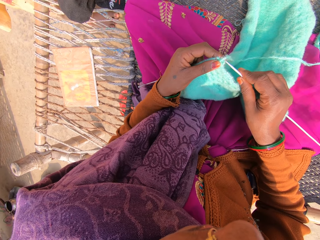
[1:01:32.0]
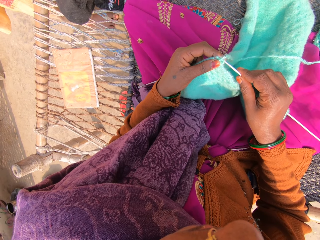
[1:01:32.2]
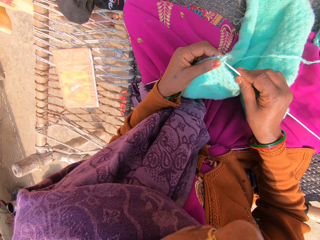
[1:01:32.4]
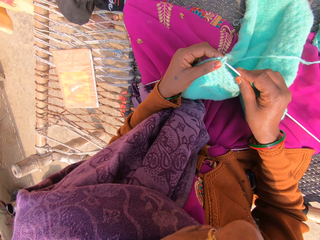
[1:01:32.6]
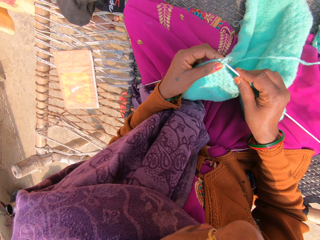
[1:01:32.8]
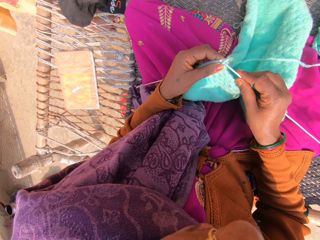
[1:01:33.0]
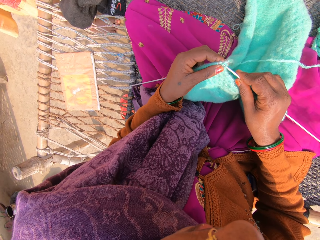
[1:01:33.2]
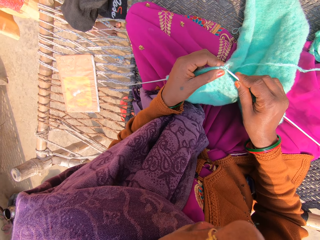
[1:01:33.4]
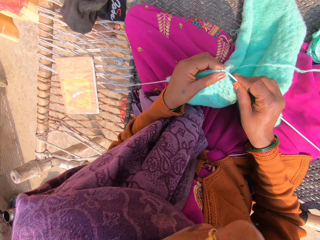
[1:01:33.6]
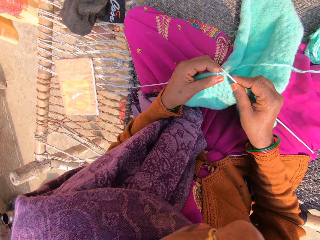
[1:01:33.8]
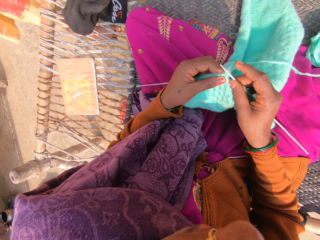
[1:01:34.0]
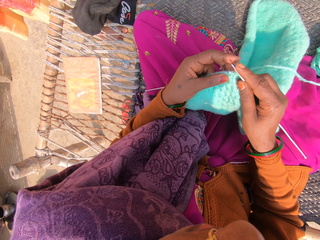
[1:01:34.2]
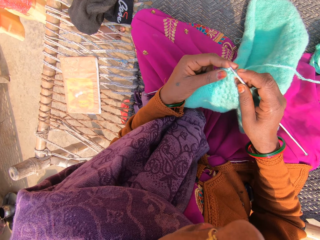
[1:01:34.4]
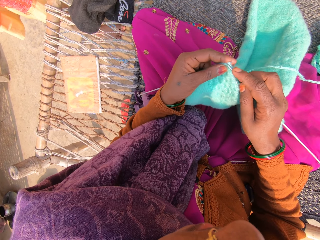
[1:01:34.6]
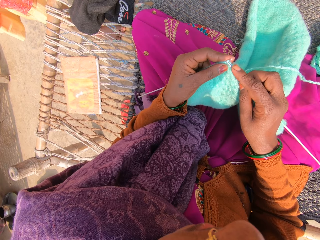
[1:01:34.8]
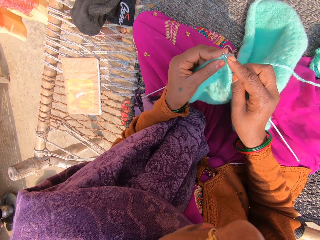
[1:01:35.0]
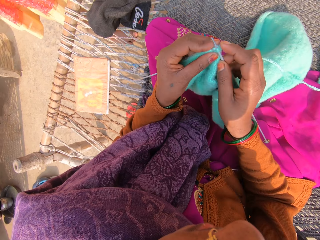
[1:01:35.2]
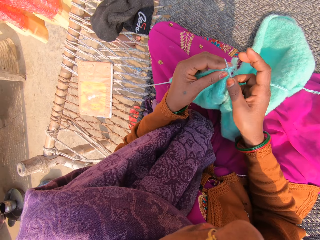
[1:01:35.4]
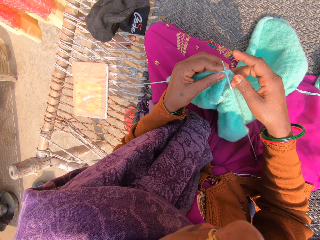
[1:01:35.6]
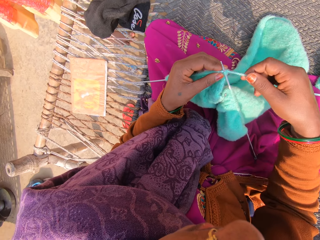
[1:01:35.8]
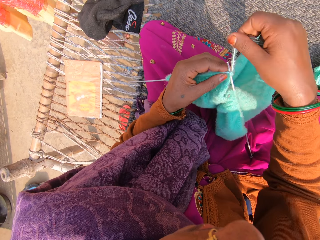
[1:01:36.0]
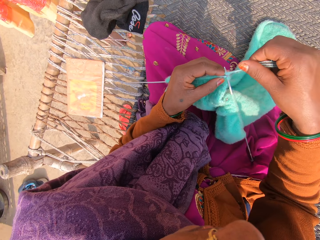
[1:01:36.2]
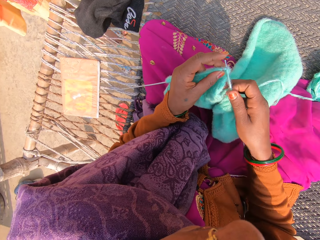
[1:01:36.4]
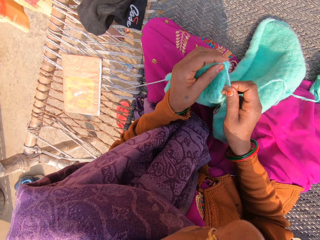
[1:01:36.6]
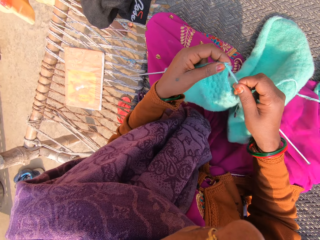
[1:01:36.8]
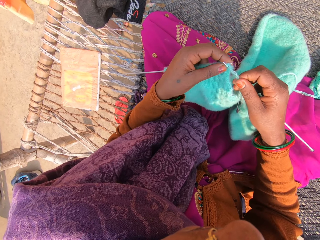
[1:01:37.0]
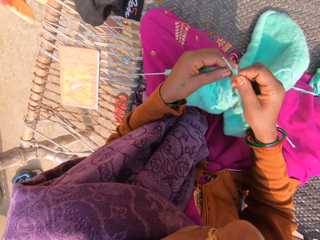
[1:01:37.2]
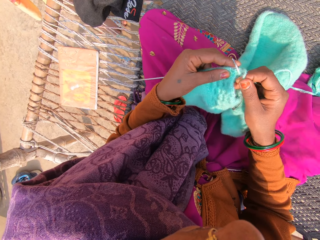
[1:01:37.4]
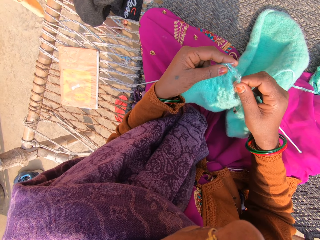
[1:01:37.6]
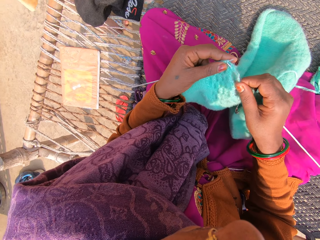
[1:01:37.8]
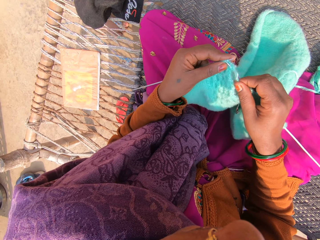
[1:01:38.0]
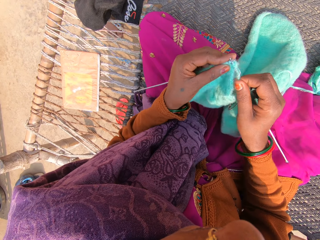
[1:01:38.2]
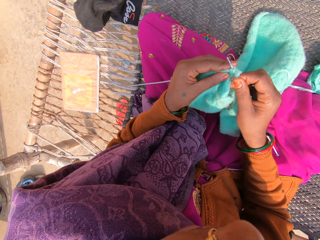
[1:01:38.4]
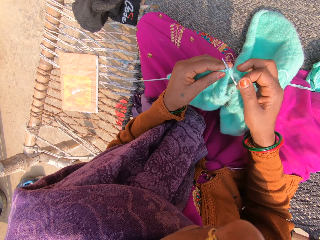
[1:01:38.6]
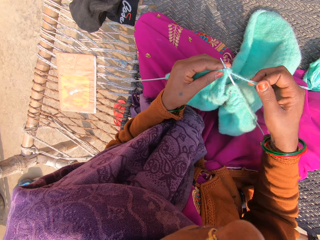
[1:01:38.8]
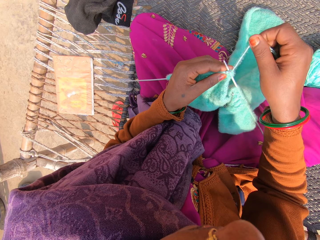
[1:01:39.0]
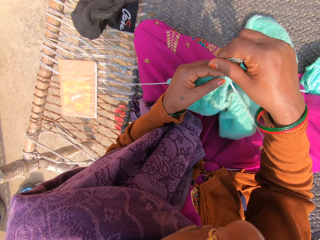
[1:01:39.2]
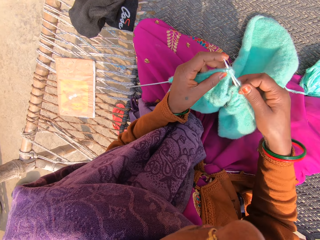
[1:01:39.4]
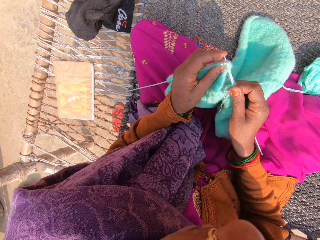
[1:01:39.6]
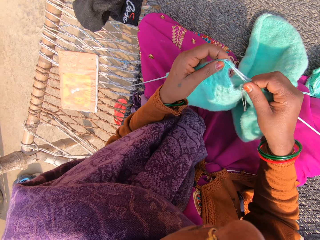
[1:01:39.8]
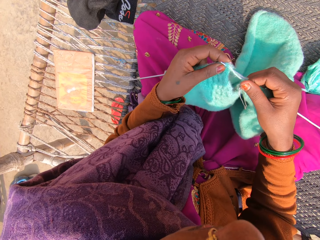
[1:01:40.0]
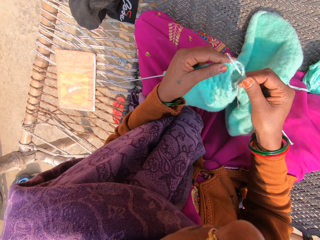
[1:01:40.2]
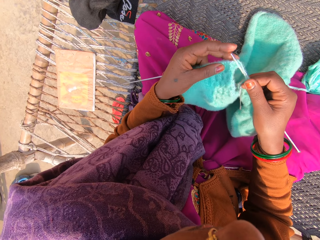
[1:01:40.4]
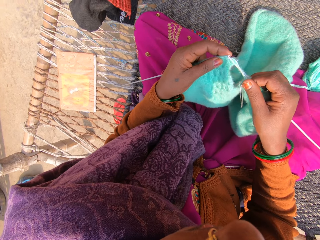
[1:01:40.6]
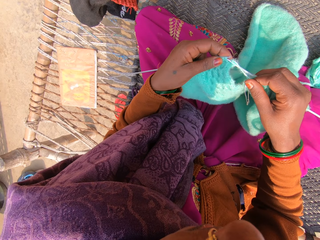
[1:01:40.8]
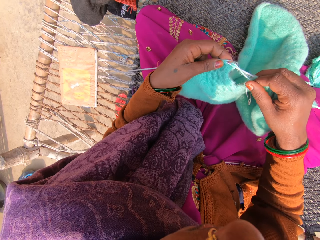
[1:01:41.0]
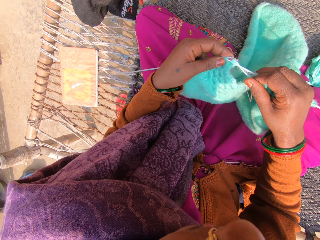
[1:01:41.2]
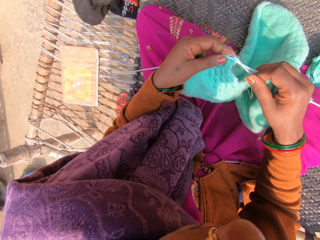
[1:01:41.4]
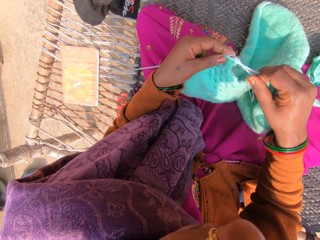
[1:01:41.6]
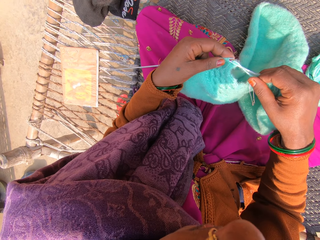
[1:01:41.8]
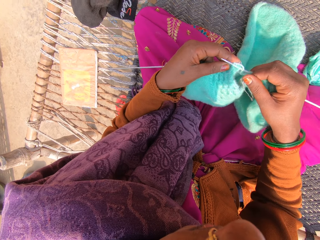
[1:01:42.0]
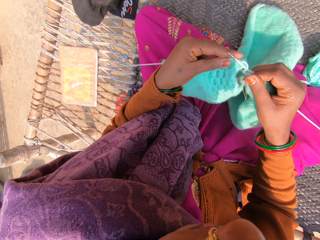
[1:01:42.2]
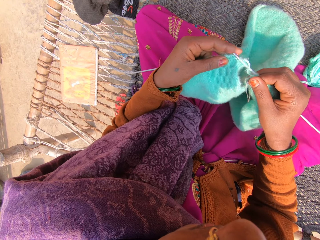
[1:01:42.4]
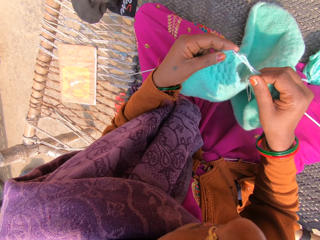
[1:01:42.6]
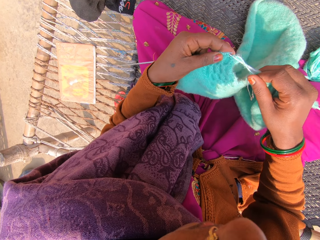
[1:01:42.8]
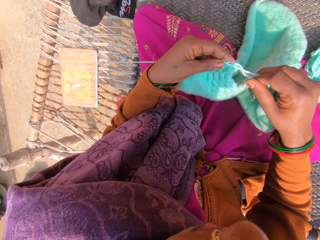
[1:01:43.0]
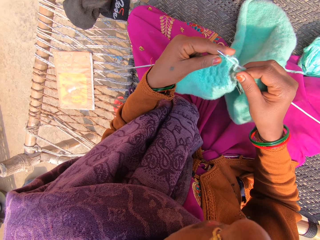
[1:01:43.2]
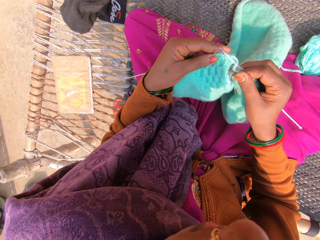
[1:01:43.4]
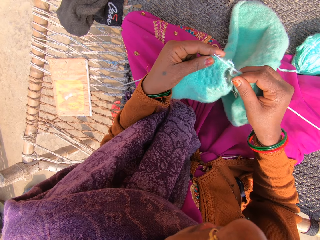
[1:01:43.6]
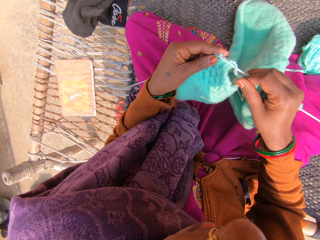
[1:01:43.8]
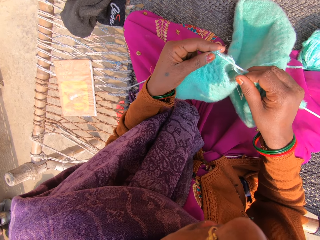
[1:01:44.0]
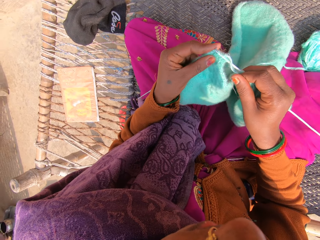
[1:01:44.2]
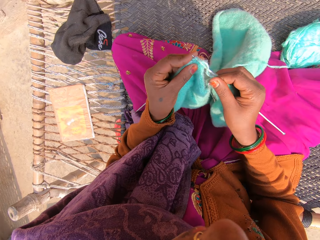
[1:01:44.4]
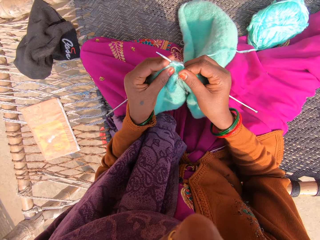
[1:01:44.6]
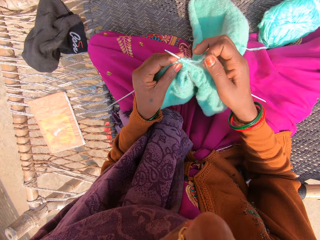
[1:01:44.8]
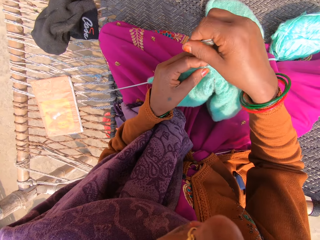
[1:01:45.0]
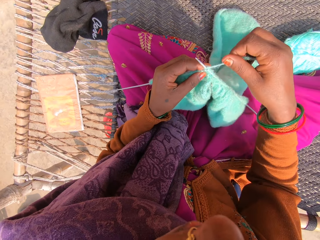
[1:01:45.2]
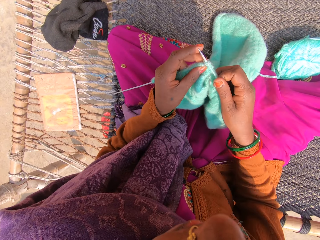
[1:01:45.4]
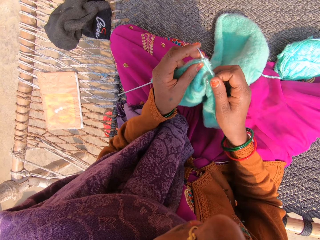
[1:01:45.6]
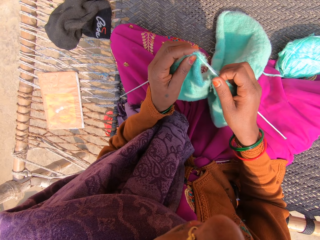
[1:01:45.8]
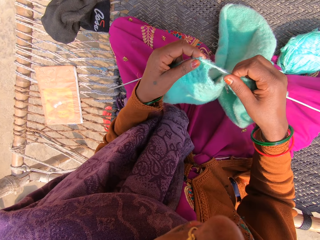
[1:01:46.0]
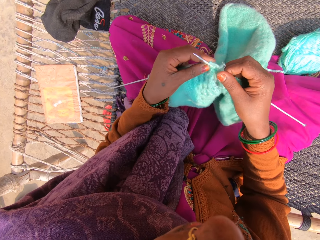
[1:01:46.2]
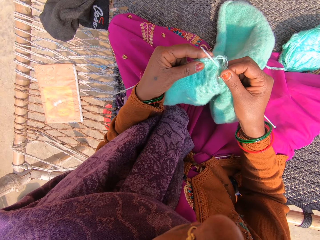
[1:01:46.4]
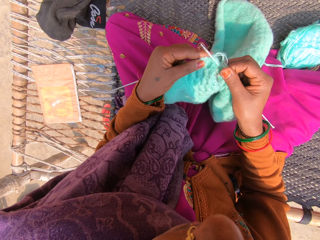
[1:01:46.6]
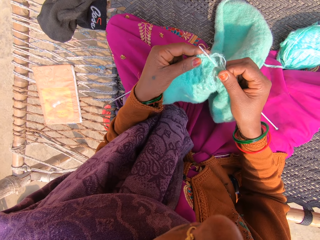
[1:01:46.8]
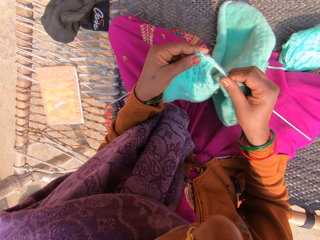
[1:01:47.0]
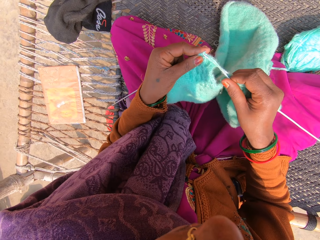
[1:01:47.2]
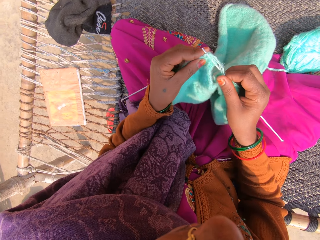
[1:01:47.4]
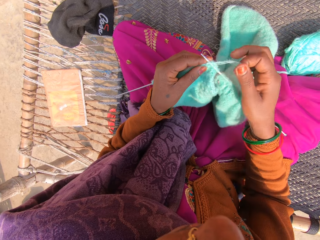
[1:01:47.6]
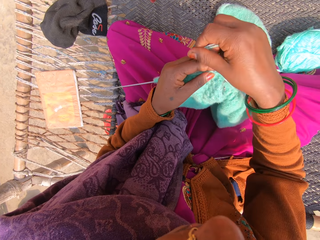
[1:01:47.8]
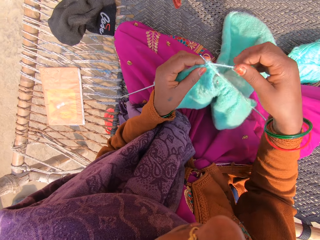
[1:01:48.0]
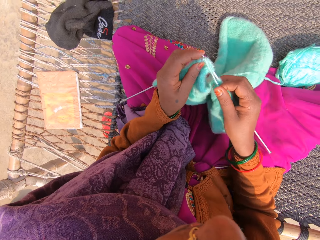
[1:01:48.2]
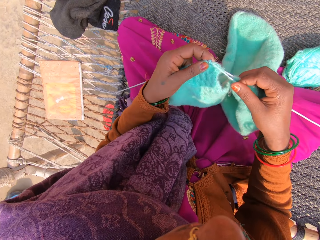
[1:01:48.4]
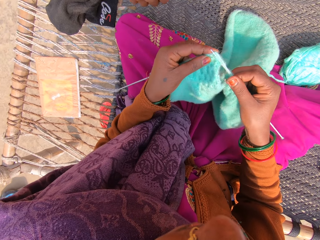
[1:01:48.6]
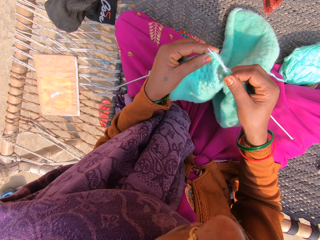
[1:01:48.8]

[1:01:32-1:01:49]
The camera wearer puts the knitting needle in the woolen fabric. They knit with the knitting needle and a yarn. A woman moves her hand.

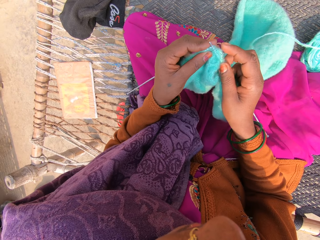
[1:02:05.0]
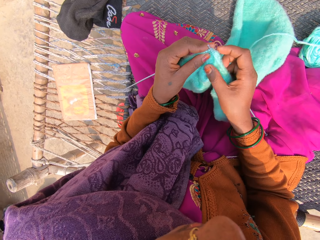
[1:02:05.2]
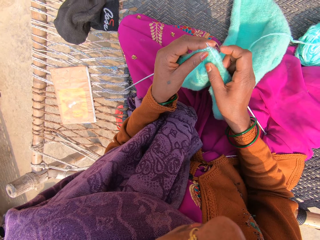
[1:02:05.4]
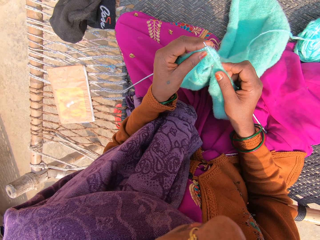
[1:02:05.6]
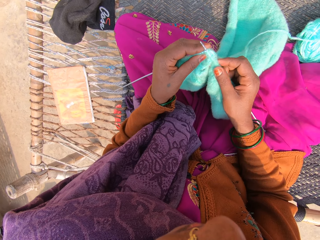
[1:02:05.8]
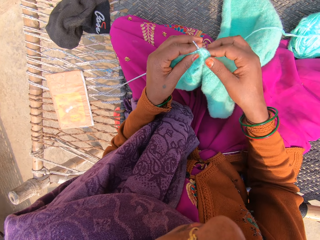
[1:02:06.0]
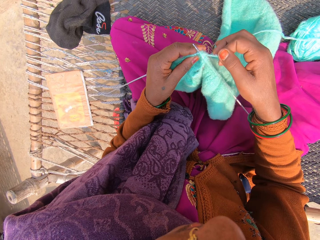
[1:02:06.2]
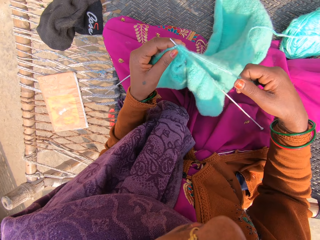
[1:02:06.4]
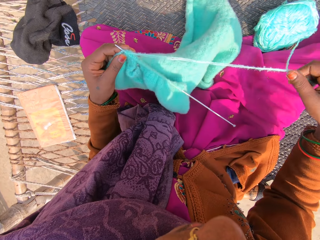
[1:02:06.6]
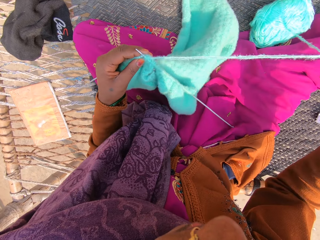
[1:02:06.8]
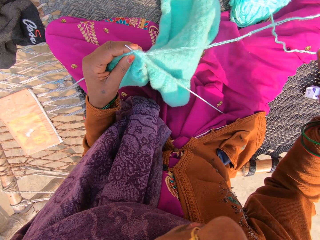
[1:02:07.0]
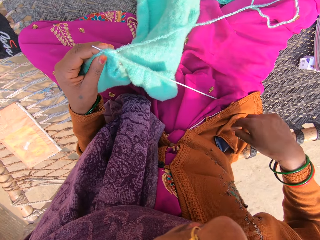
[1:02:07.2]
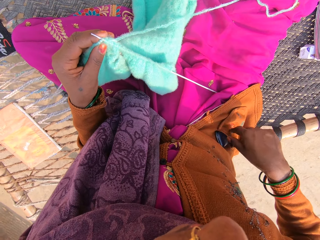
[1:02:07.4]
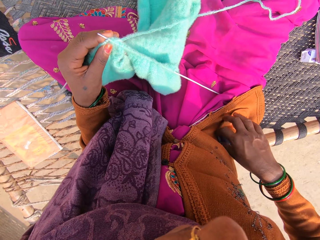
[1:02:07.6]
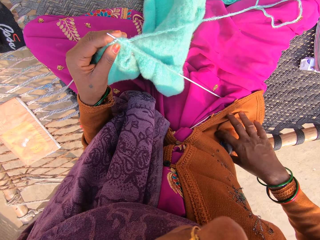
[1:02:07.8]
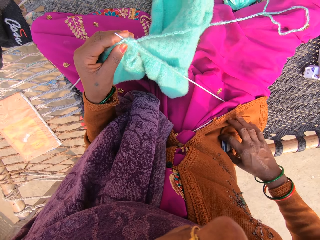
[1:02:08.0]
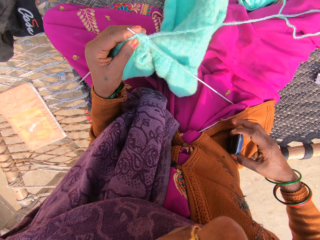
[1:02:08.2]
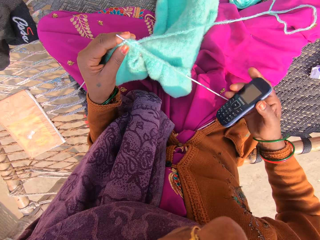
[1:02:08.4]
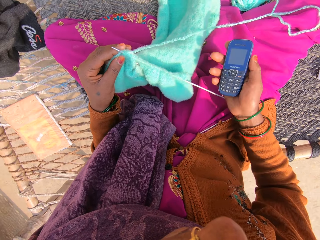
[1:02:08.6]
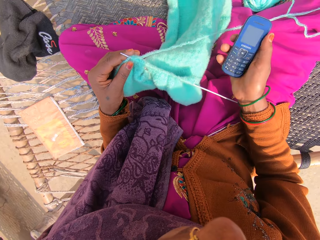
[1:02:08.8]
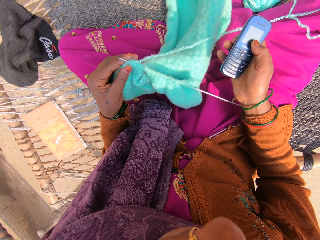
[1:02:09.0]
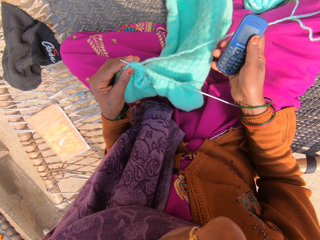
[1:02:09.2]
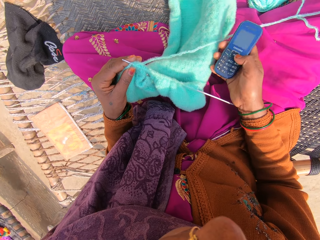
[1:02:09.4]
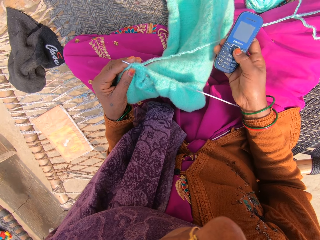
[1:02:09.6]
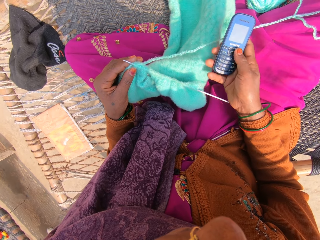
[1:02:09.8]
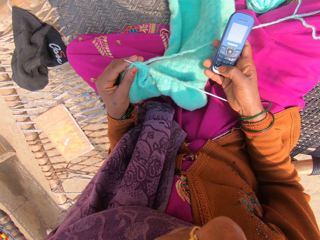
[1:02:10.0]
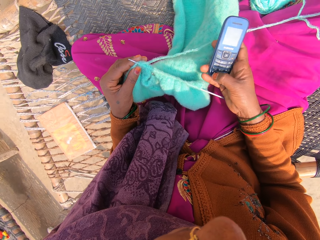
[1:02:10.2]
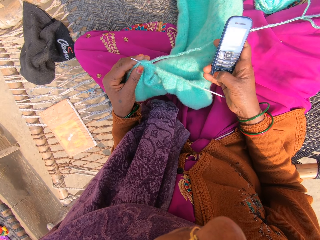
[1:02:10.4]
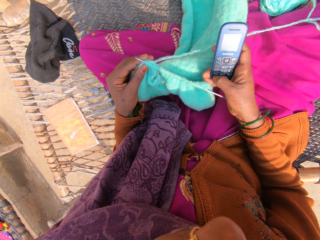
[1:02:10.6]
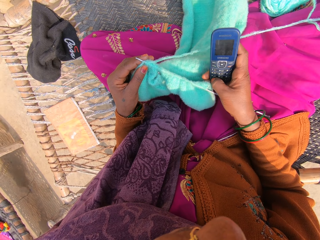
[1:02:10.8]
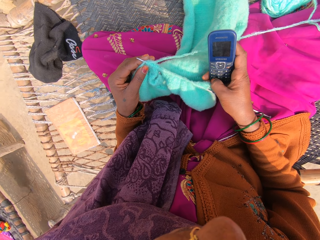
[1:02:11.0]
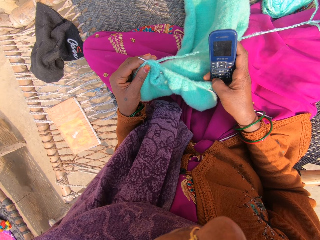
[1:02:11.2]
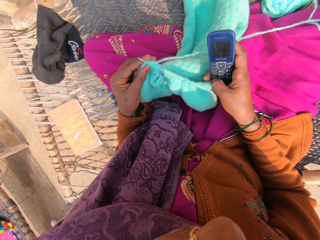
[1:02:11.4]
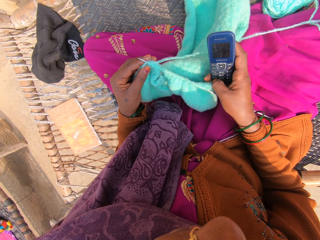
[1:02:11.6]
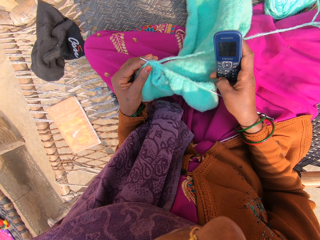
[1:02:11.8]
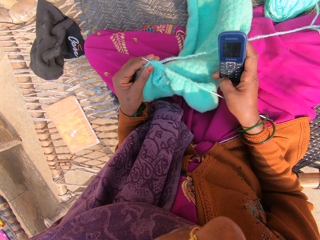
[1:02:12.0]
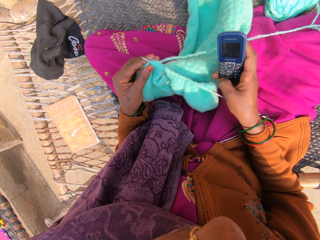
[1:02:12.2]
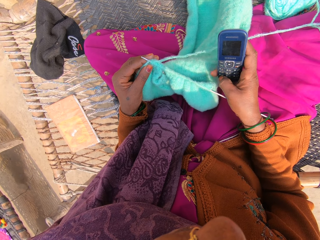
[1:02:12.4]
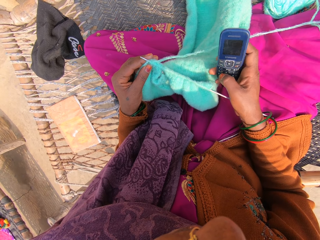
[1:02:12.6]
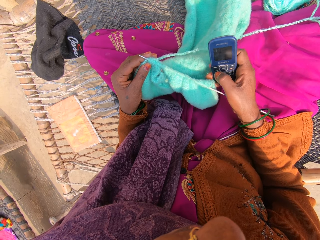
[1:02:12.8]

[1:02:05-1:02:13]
The camera wearer pulls the yarn. She brings out the mobile phone from her pocket with her right hand. She presses the buttons on the phone with her right hand.
